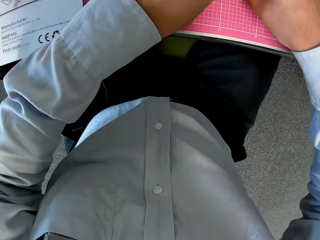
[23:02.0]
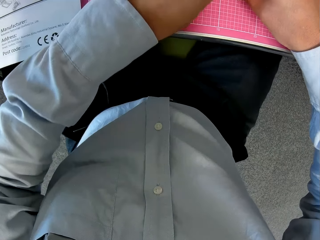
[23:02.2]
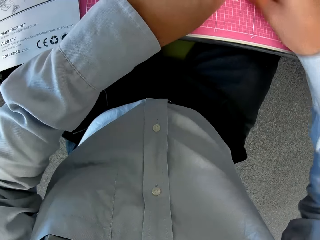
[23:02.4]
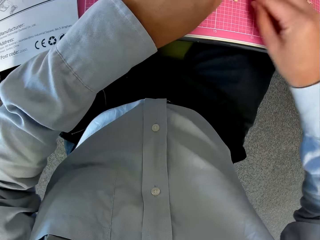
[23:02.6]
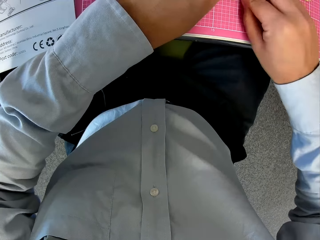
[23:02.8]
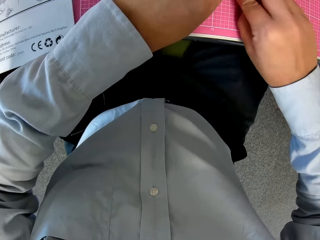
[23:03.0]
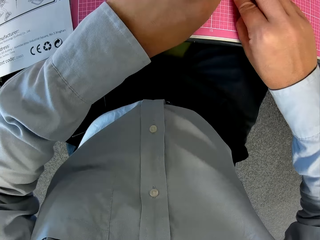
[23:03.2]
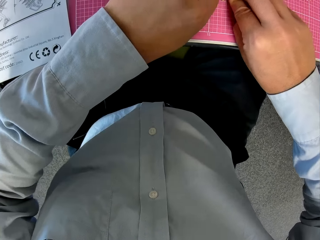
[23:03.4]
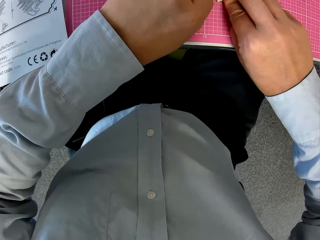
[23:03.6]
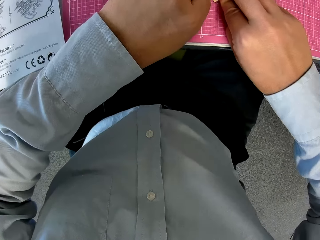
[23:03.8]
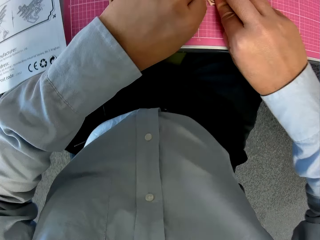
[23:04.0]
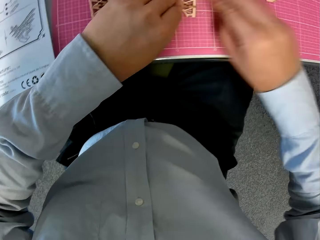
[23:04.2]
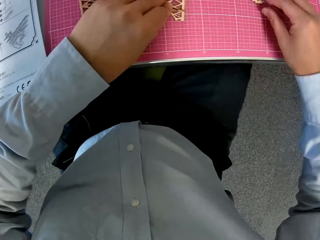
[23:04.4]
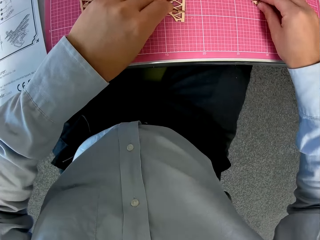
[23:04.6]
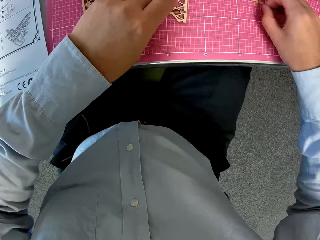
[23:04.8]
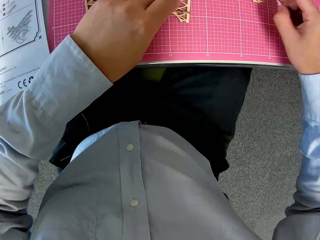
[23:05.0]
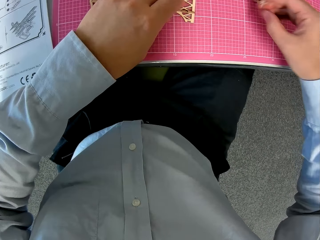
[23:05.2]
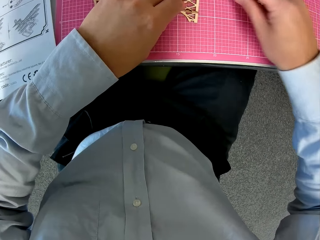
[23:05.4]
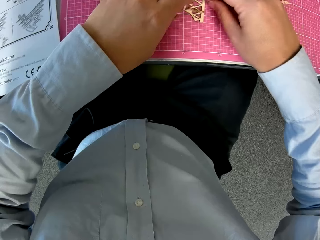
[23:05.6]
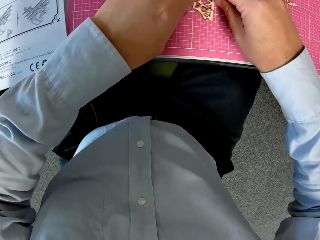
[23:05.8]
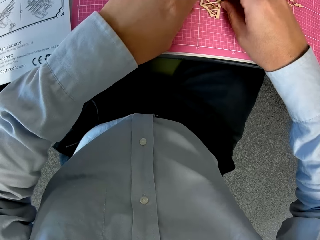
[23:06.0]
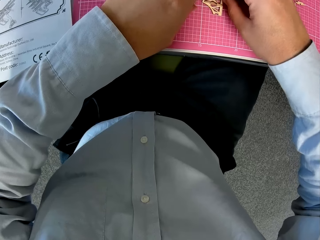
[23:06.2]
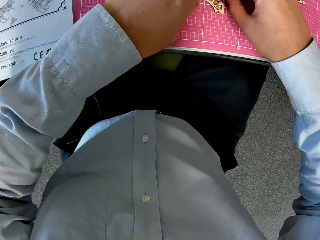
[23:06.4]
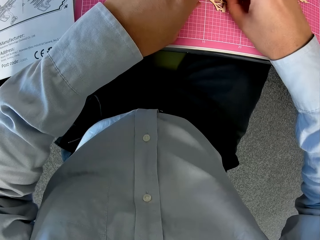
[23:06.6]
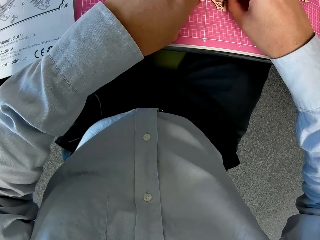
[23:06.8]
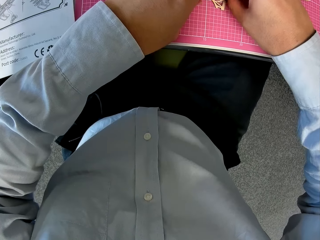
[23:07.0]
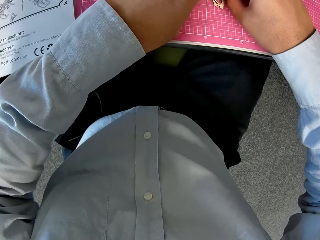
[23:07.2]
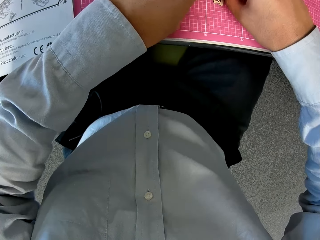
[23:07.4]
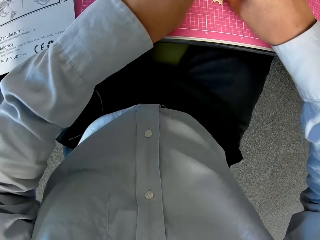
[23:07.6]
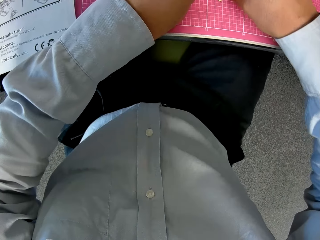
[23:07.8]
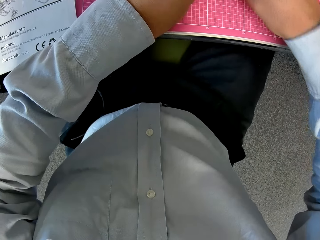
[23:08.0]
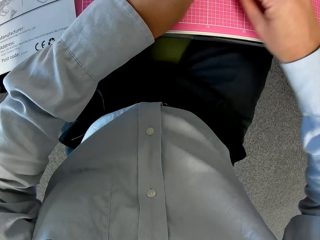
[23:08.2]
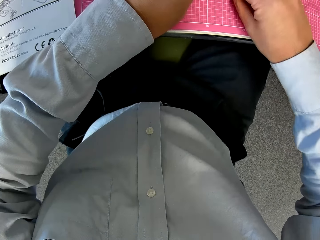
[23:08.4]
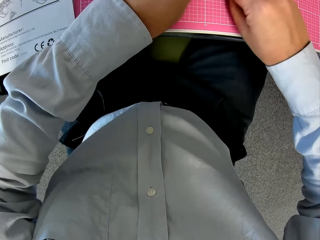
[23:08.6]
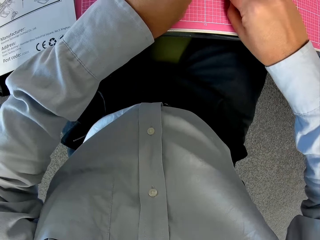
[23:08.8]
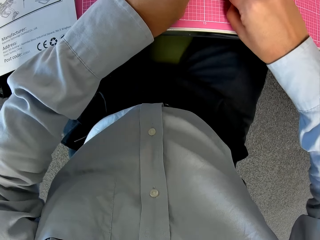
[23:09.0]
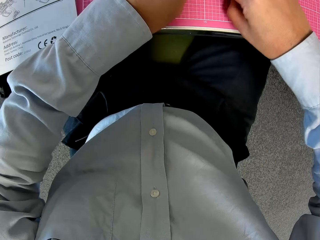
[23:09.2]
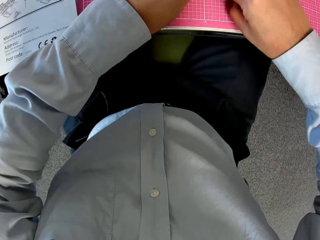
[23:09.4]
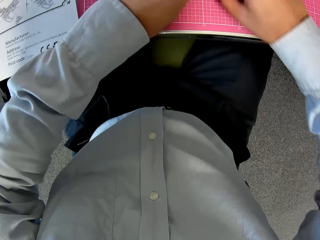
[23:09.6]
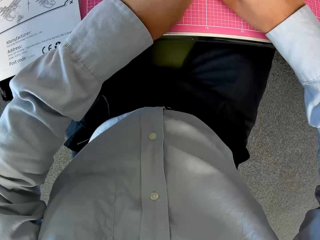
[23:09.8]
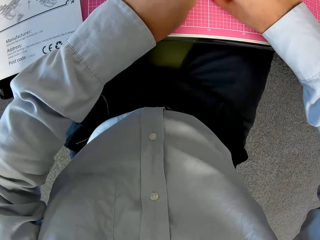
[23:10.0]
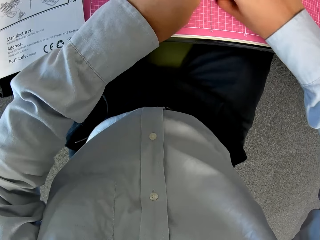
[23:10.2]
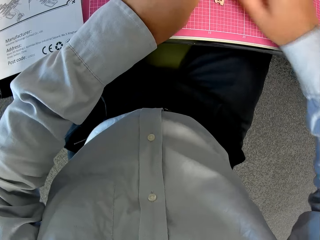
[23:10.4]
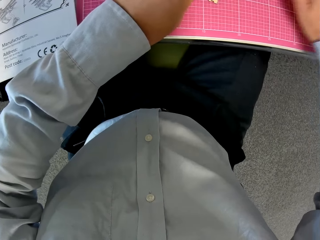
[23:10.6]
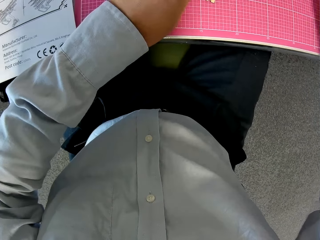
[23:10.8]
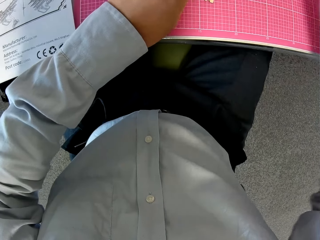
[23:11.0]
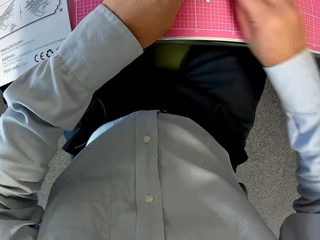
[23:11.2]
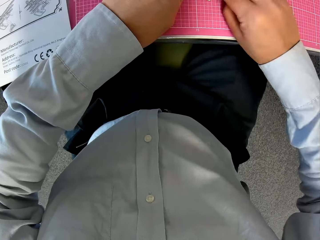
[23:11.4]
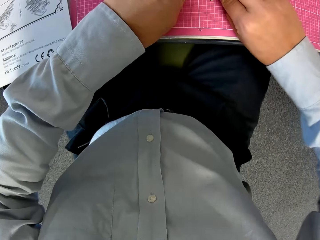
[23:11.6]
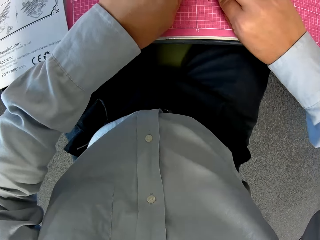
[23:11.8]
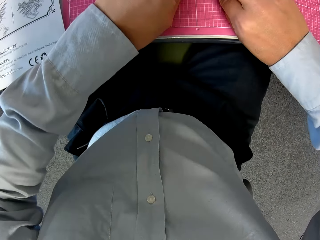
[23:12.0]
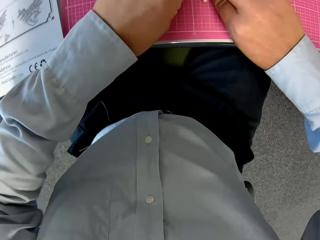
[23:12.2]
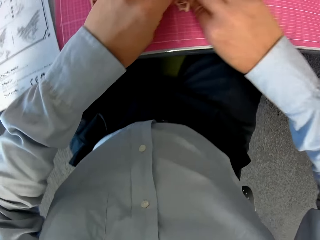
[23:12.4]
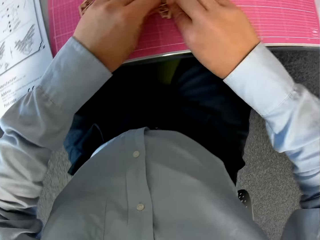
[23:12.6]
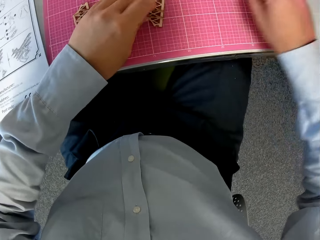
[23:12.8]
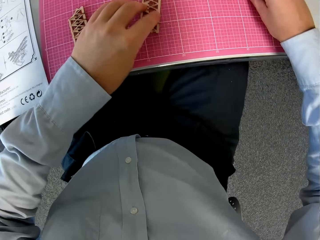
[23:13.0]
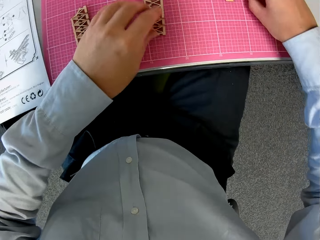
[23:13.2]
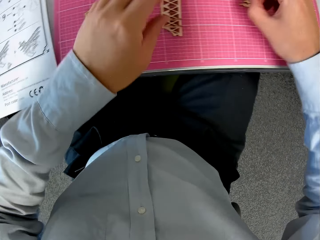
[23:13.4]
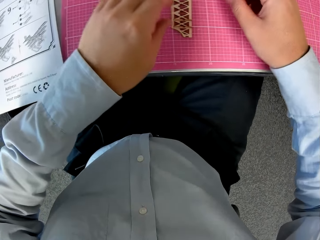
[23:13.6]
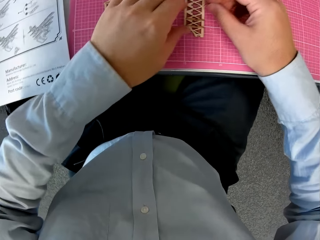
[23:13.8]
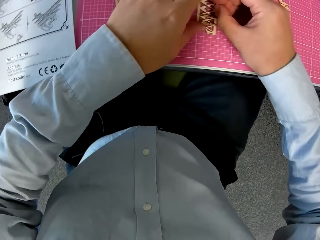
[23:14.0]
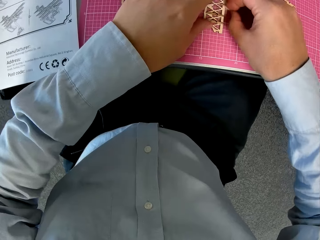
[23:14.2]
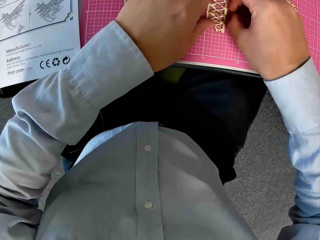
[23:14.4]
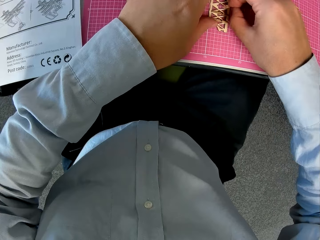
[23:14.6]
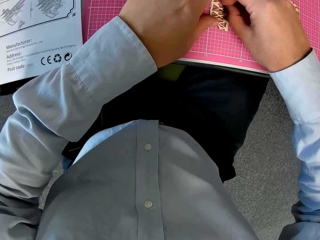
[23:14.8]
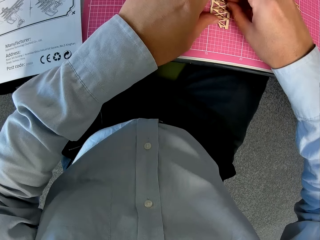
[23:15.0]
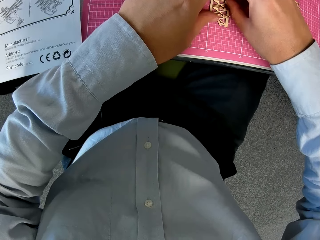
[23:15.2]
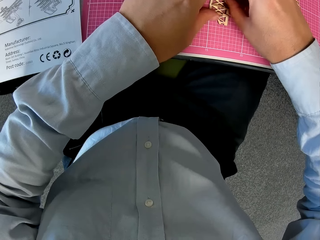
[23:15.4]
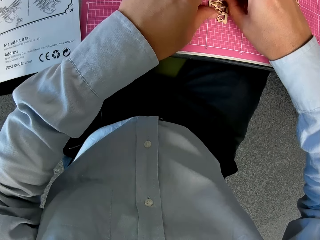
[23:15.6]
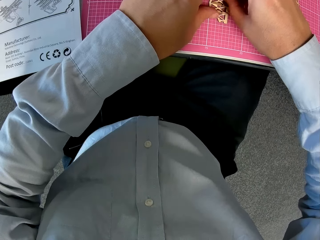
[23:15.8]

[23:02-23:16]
The camera wearer picks up a piece from the table with his right hand. He attaches the piece to the component. He picks up a puzzle piece on the graph board. He fixes the puzzle piece to something on the graph board. He picks up a piece from the table with his right hand. He adjusts the puzzle piece. He attaches the piece to the component.

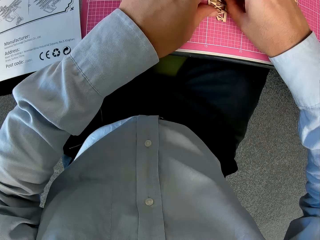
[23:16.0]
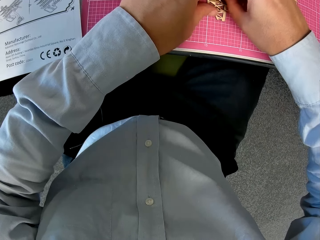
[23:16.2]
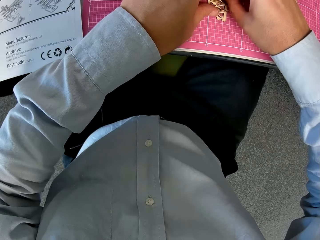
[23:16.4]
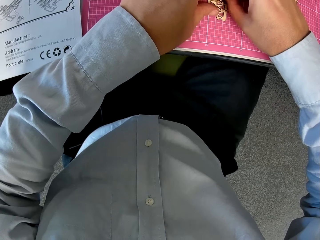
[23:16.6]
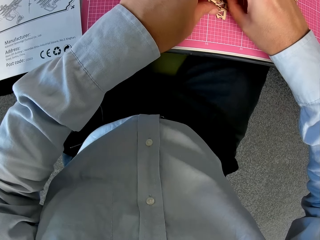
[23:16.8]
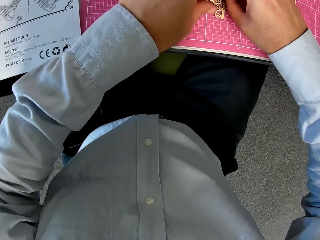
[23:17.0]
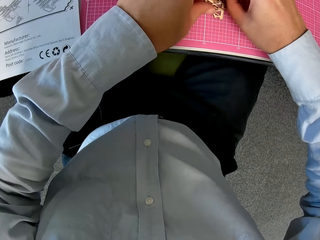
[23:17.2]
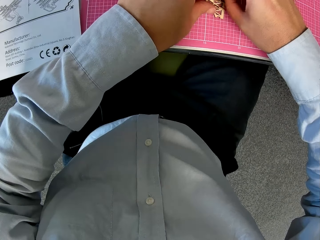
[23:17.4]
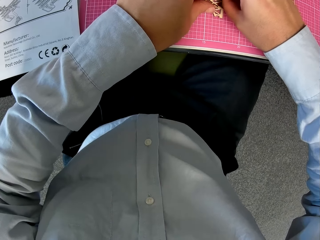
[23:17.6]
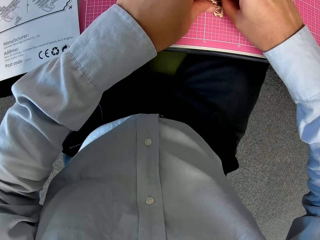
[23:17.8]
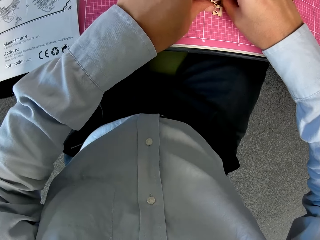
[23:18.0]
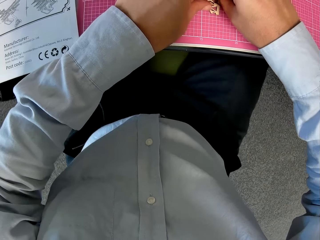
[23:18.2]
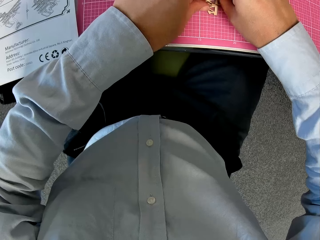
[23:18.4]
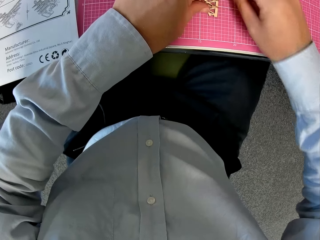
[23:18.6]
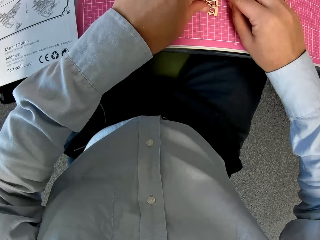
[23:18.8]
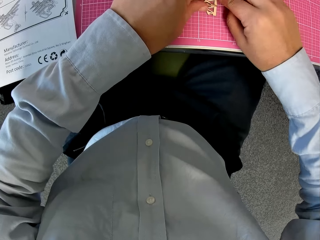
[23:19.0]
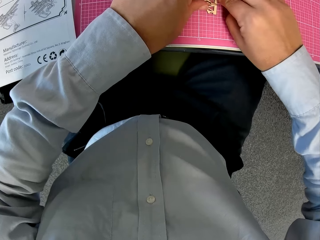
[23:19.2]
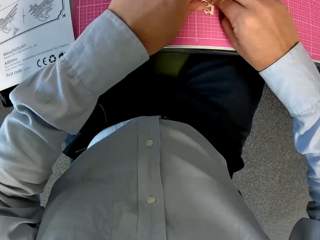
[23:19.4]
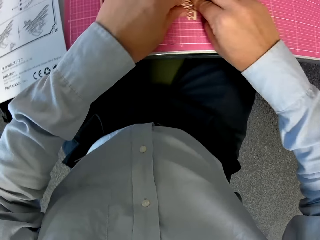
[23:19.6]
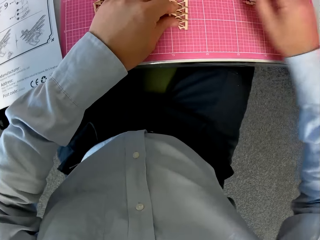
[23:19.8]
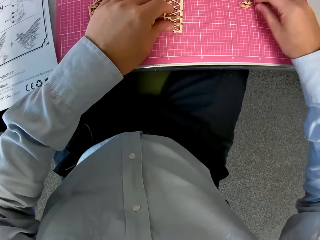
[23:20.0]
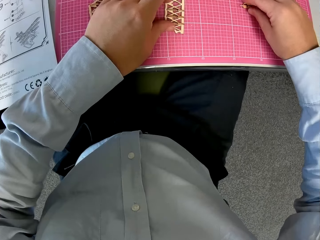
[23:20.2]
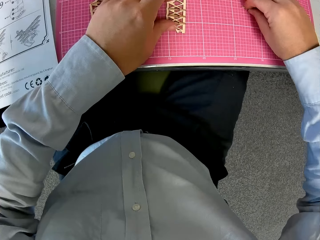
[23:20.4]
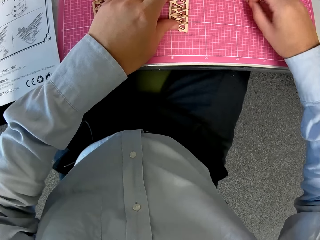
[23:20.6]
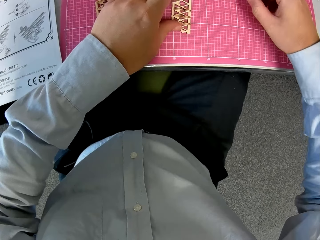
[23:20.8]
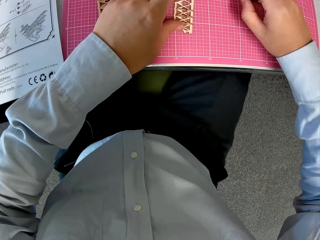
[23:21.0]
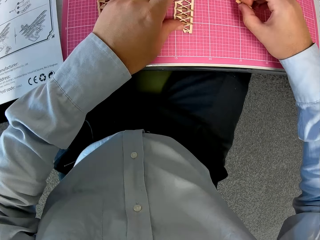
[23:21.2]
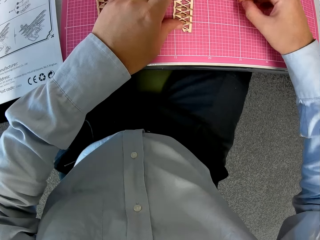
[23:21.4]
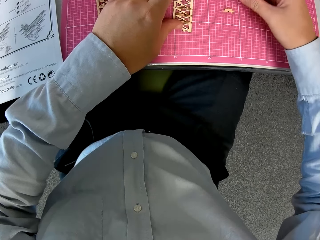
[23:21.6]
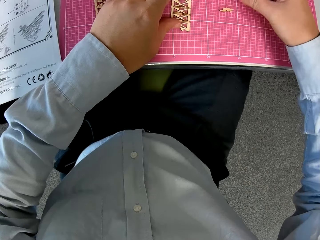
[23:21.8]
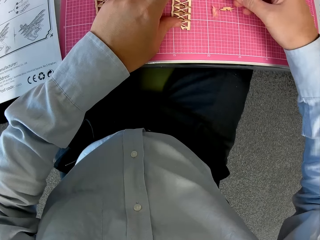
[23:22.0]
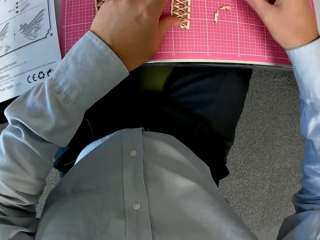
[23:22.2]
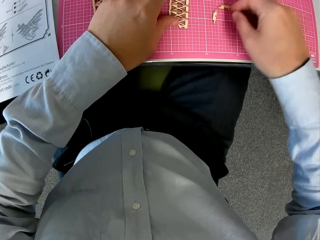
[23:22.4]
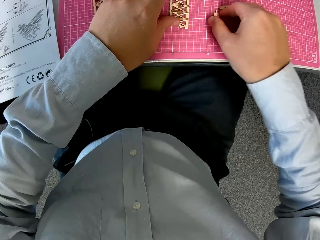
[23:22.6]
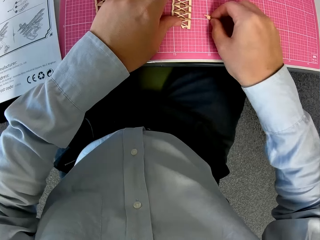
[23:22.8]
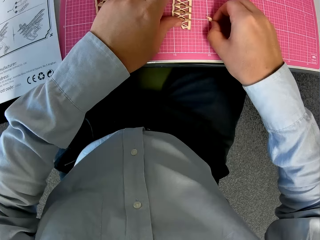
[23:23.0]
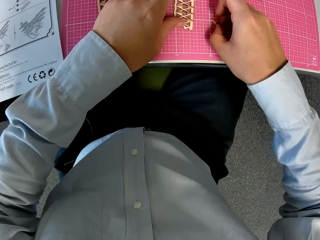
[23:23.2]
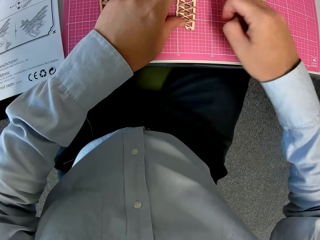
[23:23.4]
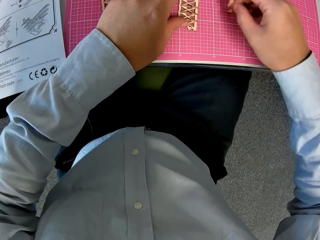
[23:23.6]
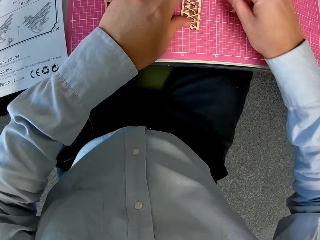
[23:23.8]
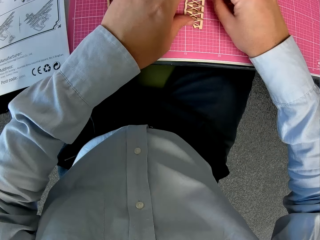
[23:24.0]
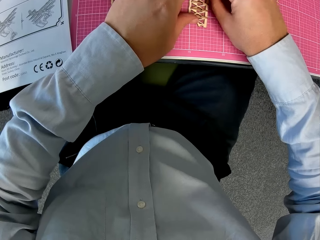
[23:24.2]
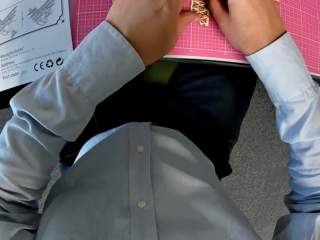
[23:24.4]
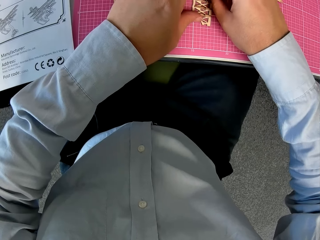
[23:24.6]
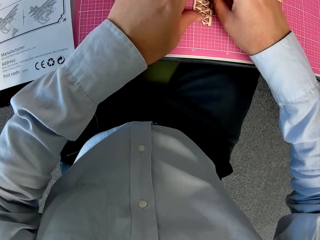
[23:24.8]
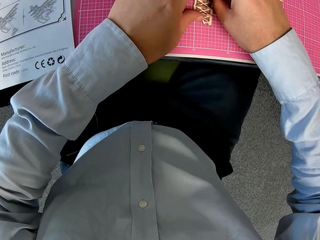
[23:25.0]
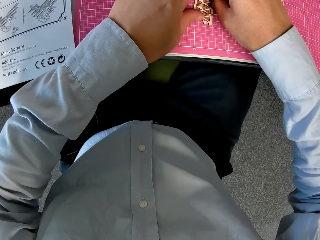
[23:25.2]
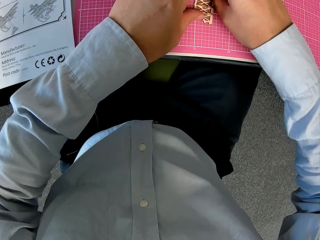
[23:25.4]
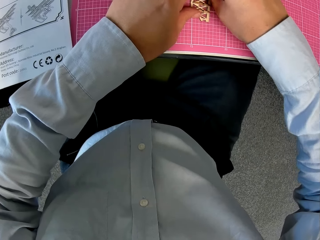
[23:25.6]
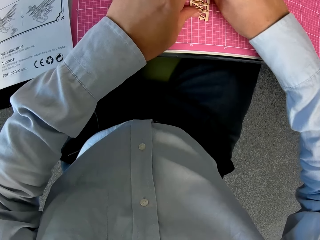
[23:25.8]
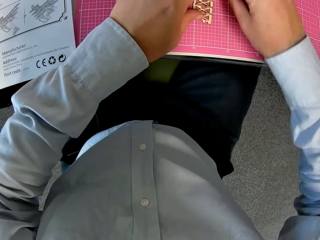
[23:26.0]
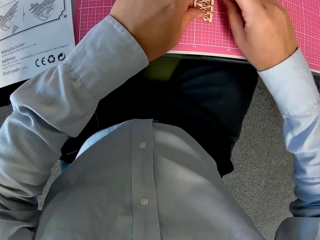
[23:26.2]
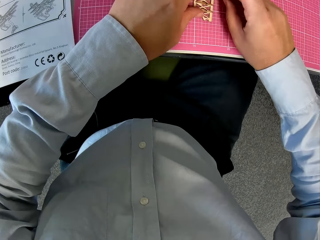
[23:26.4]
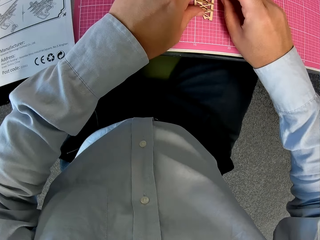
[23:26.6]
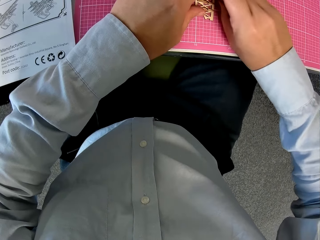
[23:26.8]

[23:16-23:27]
The camera wearer picks up puzzle pieces on the graph board with his right hand. He drops the puzzle pieces on the graph board. He picks up a puzzle piece on the graph board. He adjusts the puzzle piece. He attaches the piece to the component.
